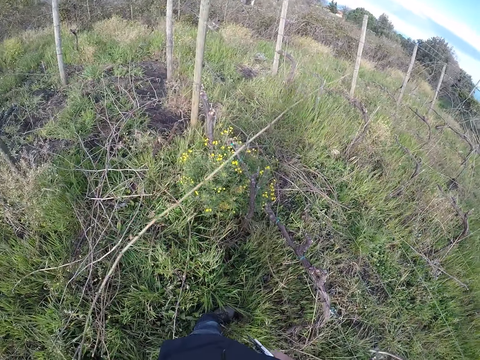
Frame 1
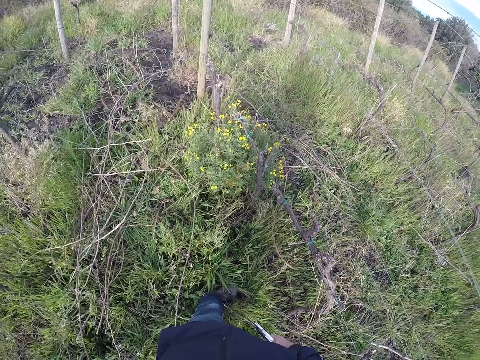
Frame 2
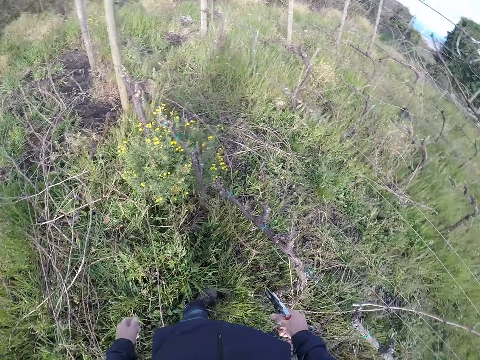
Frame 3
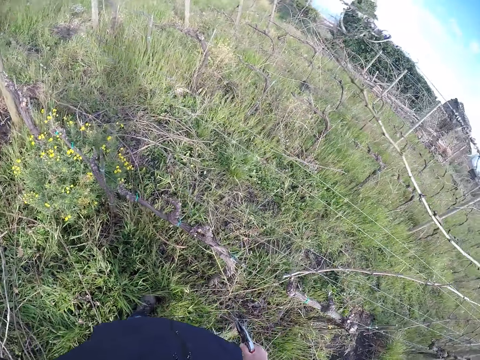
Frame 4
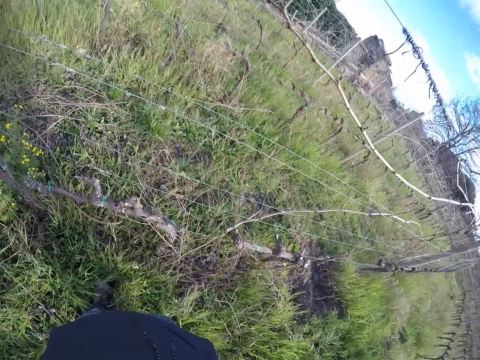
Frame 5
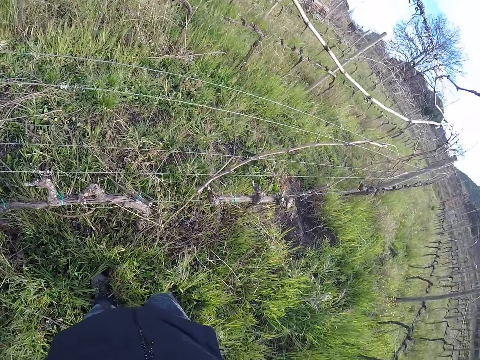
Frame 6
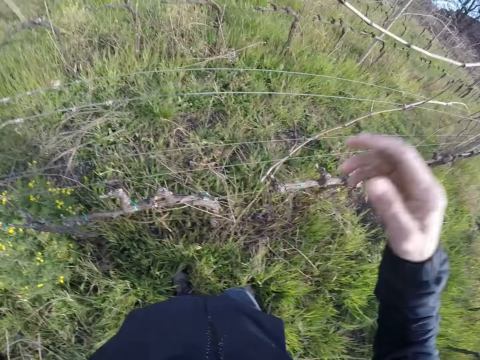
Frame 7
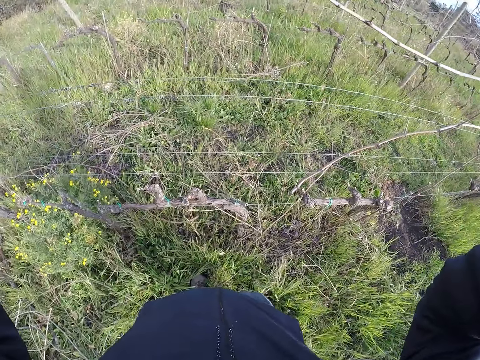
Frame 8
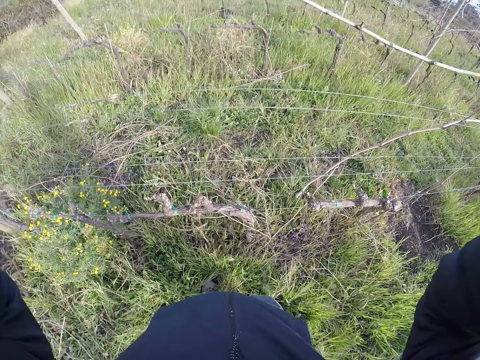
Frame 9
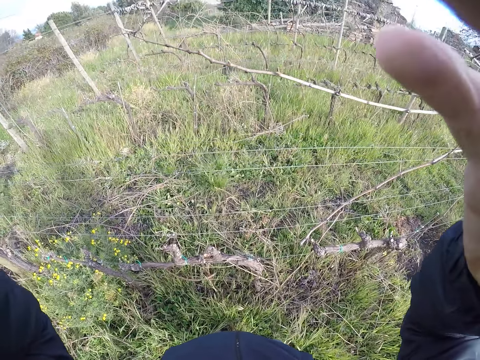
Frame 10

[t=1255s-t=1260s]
The camera wearer puts the sticks down. He raises his left hand towards his head. He adjusts the camera with his left hand. He raises his right hand towards his head. He adjusts the camera with both hands.
